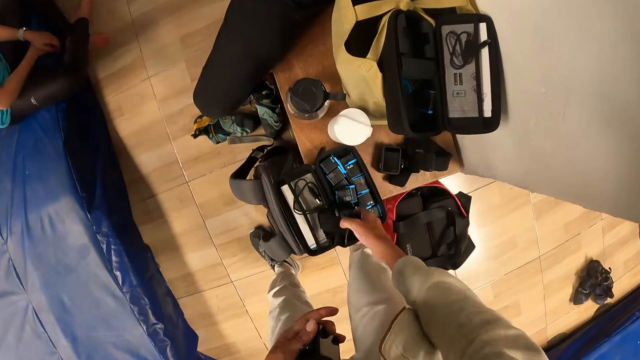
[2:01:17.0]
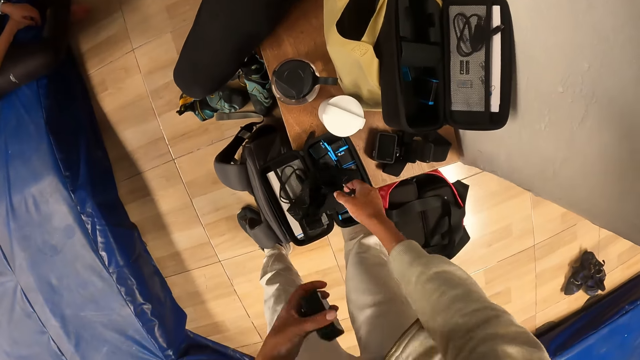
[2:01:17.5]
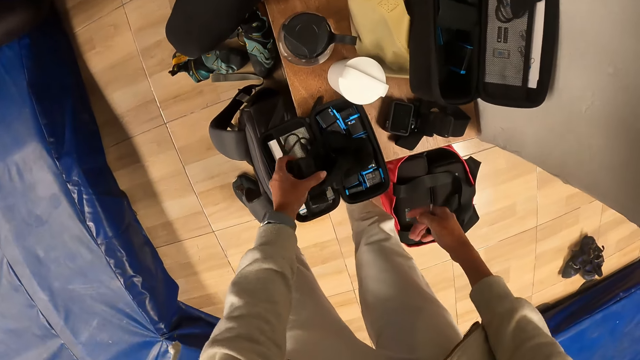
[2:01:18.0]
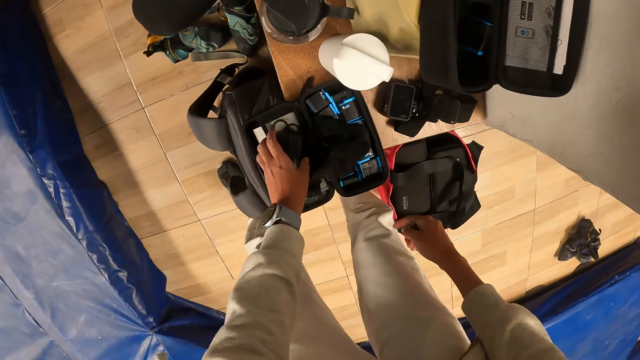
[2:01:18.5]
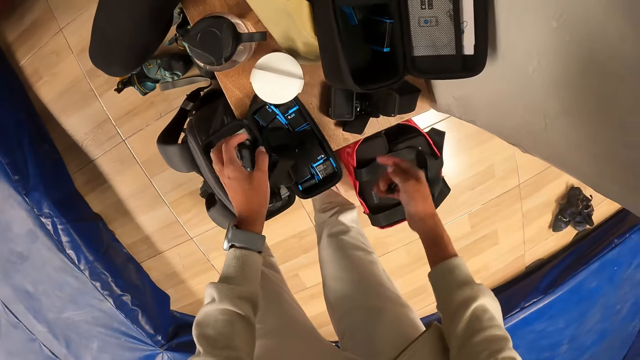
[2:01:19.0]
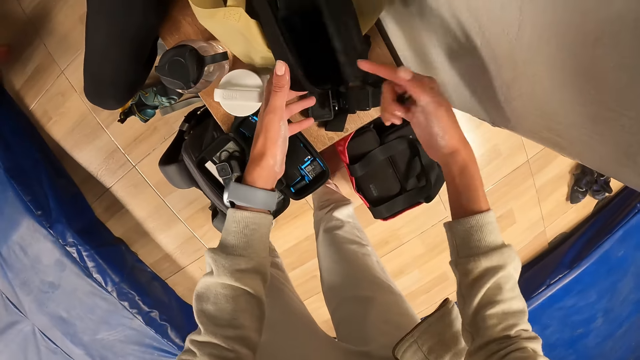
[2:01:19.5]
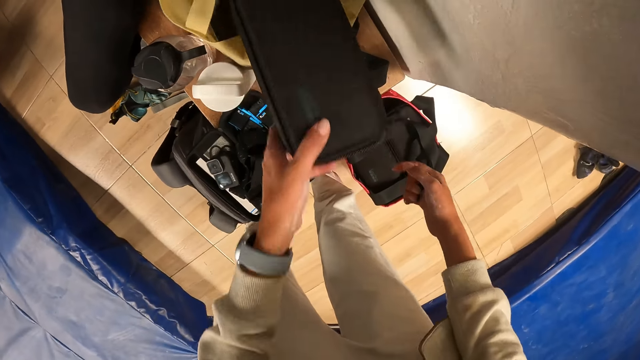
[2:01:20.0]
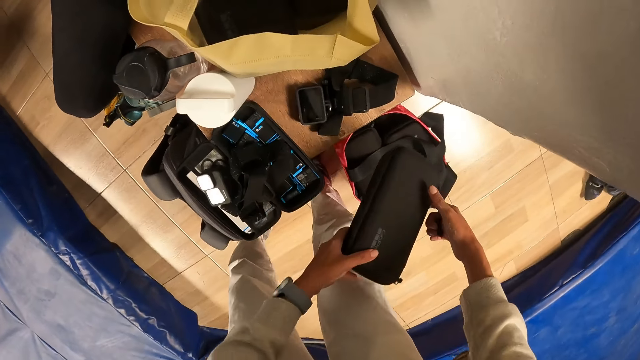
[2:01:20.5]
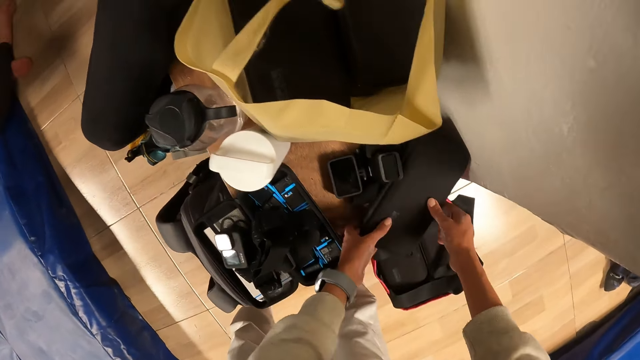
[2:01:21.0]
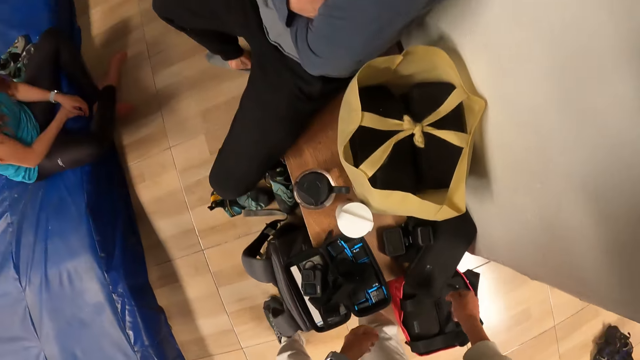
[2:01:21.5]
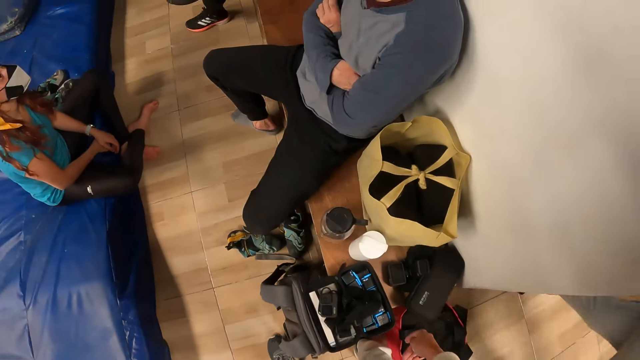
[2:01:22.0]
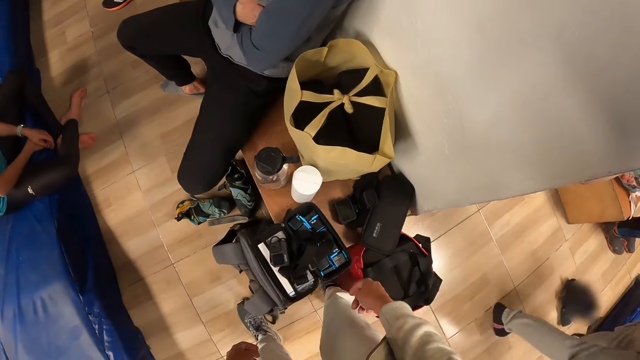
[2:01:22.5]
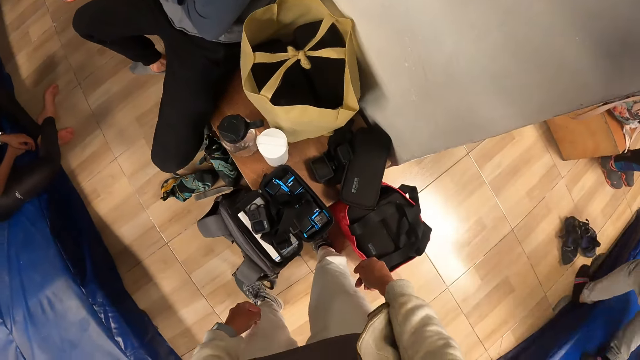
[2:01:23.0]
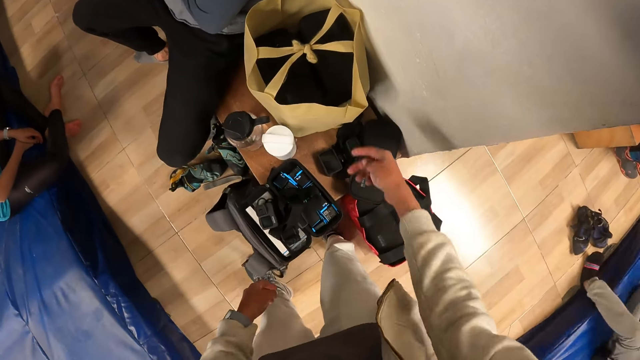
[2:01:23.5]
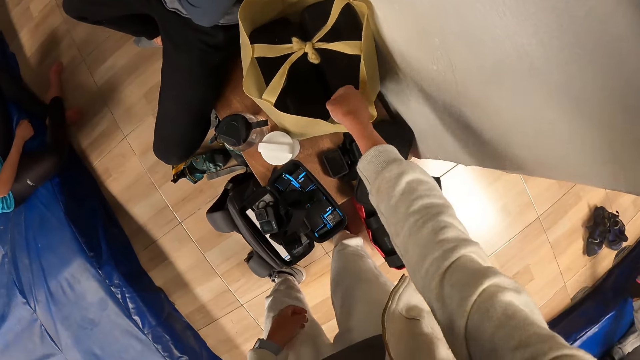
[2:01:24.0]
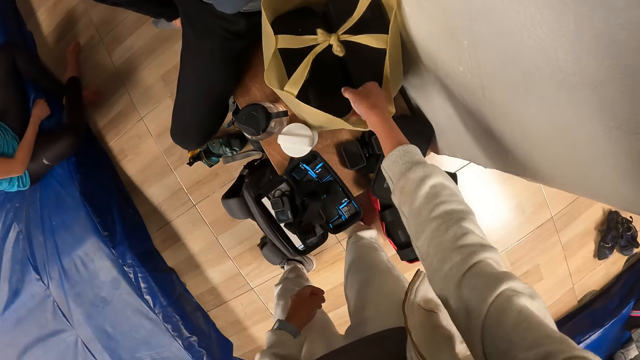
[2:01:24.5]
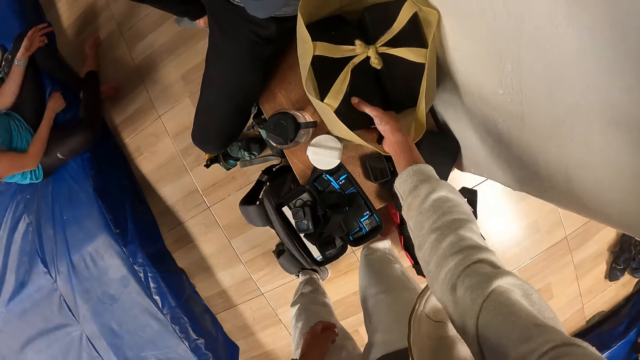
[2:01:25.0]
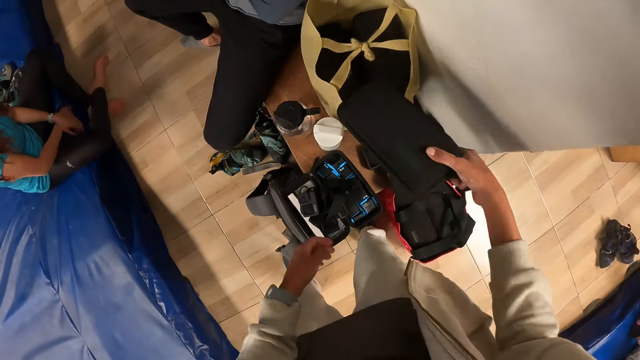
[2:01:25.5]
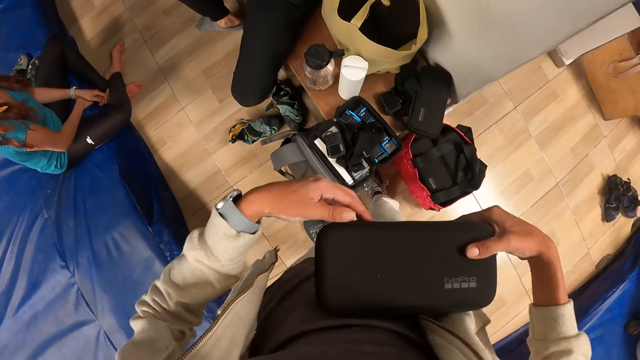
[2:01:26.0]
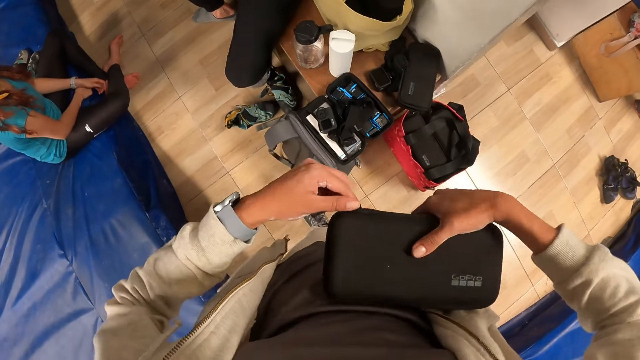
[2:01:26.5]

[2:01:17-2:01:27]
The camera wearer drops the camera band on the purse with his right hand. He drops the camera in his left hand on the purse with his left hand. He closes the purse on the brown bag with both hands. He picks up the purse with his left hand and drops the purse on the shelf or bench with both hands. He picks up a purse from the brown bag with his right hand. He unzips the purse with his left hand.

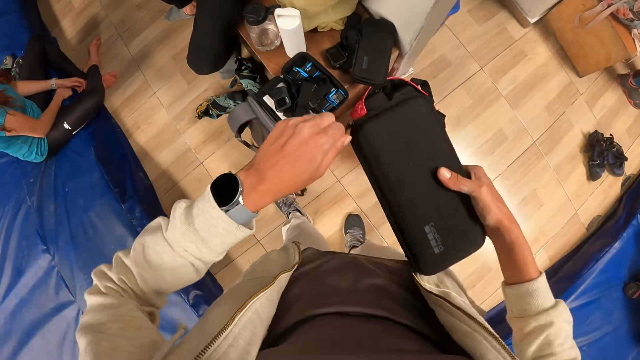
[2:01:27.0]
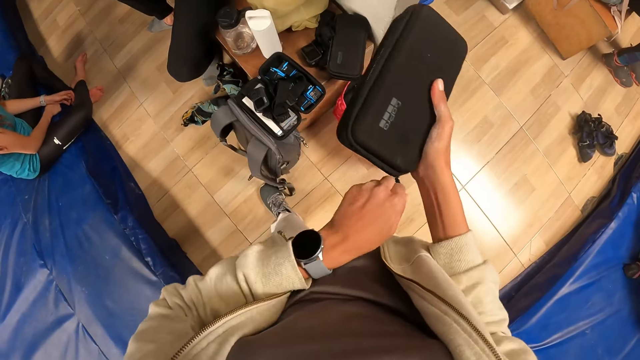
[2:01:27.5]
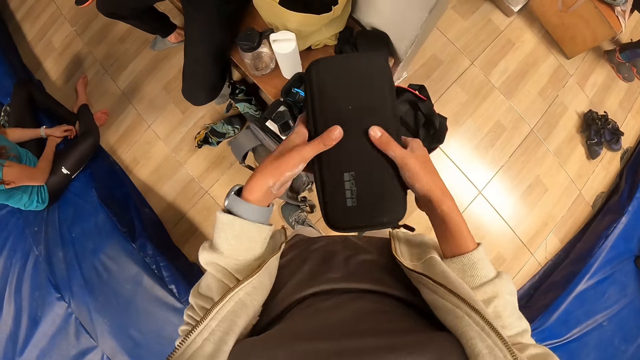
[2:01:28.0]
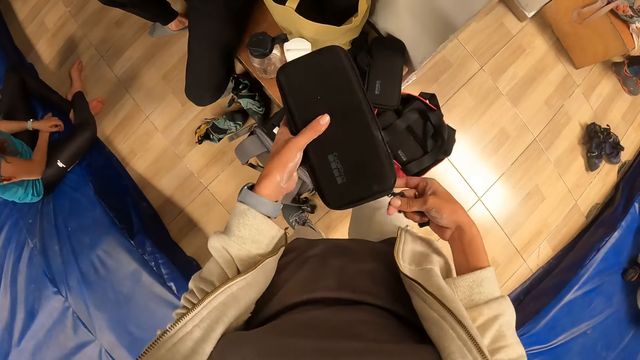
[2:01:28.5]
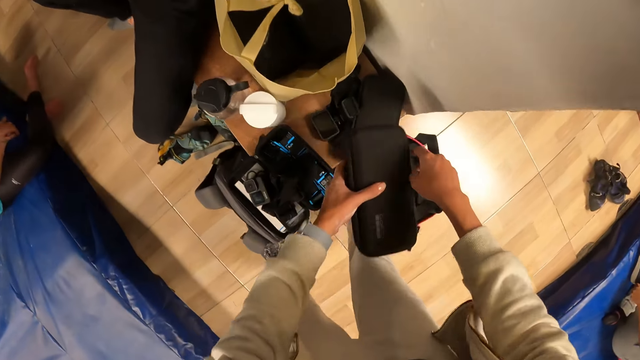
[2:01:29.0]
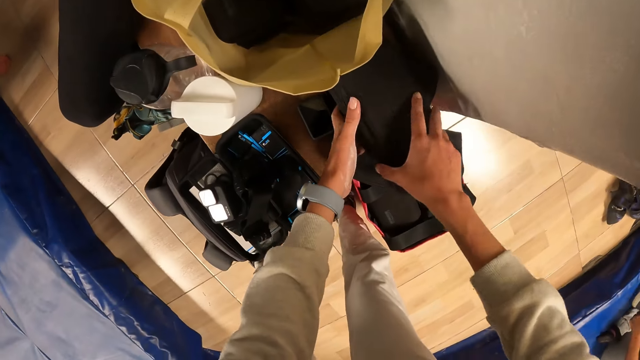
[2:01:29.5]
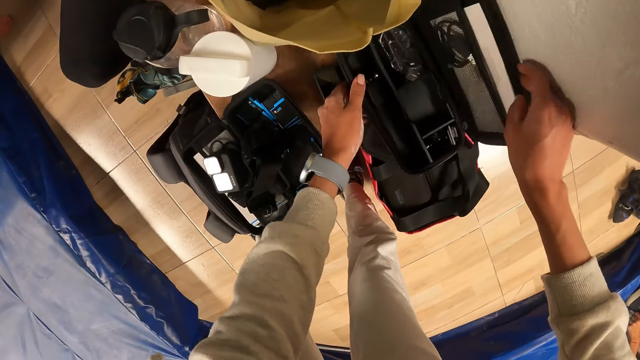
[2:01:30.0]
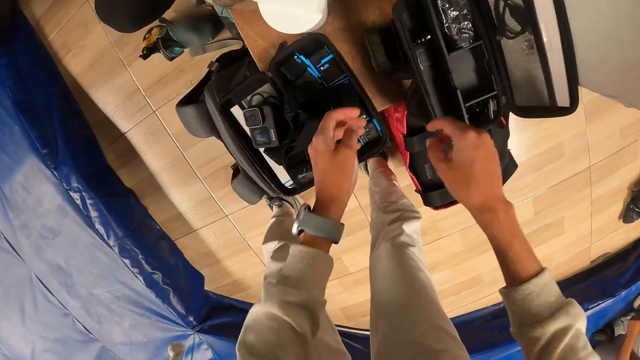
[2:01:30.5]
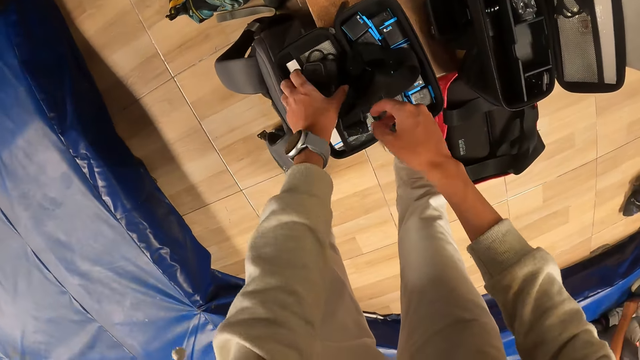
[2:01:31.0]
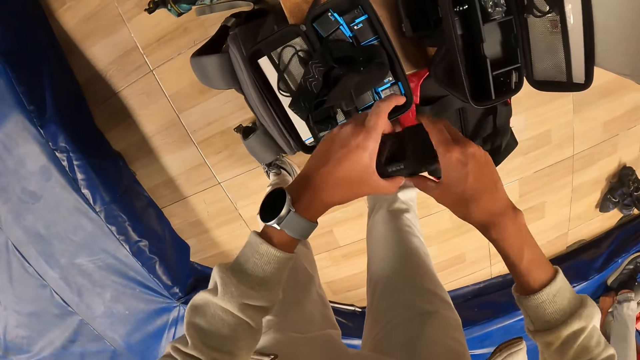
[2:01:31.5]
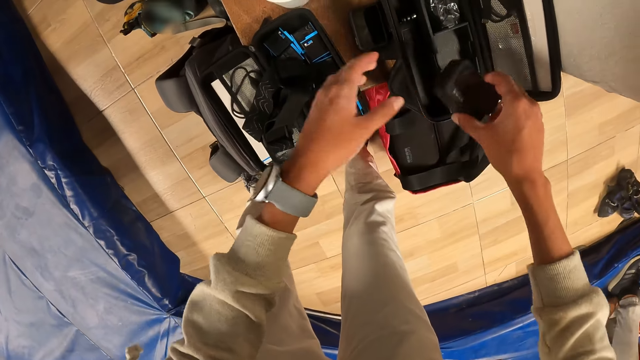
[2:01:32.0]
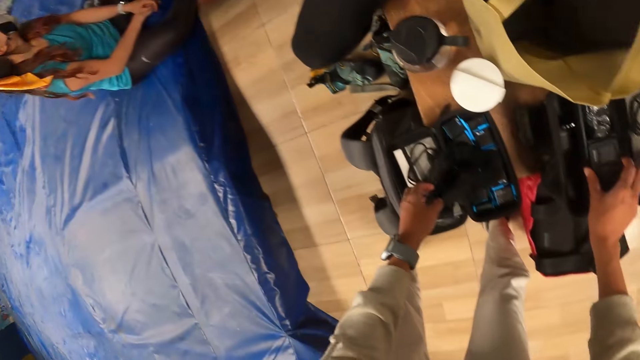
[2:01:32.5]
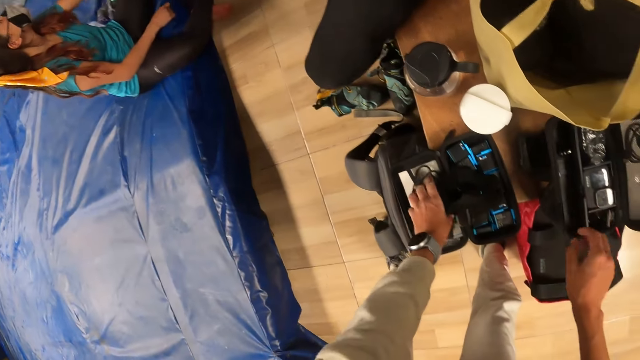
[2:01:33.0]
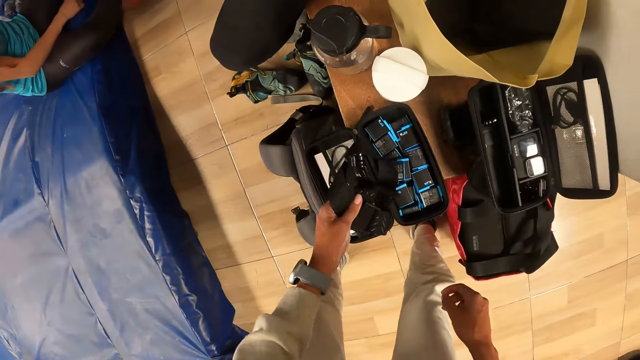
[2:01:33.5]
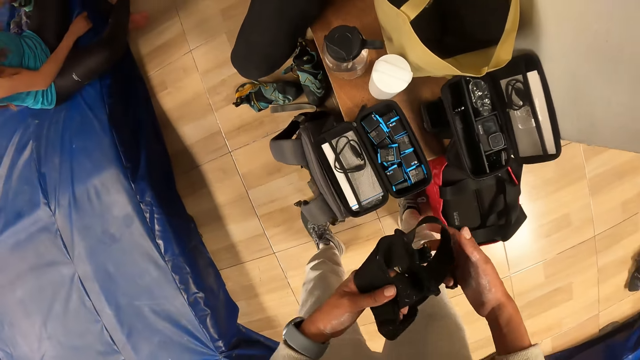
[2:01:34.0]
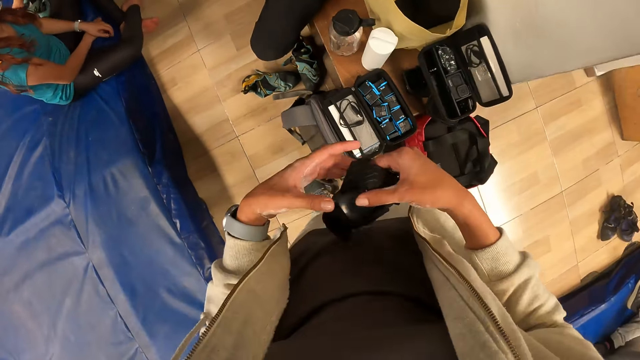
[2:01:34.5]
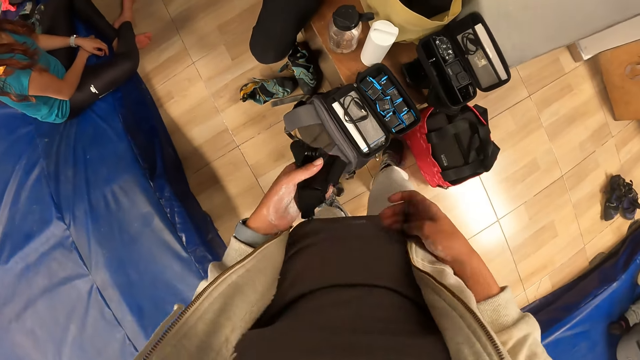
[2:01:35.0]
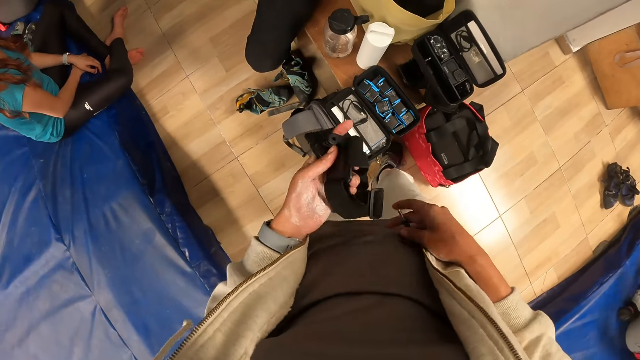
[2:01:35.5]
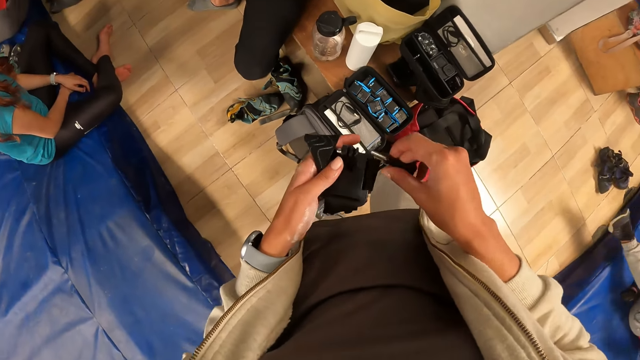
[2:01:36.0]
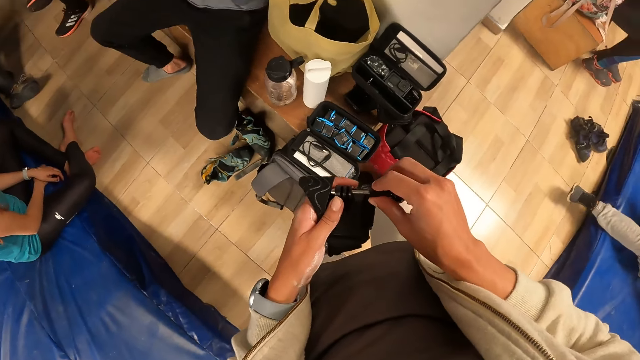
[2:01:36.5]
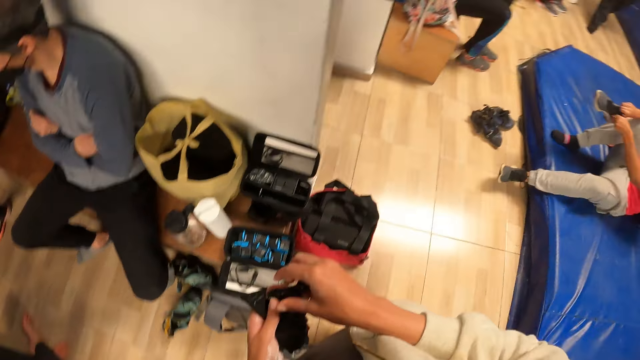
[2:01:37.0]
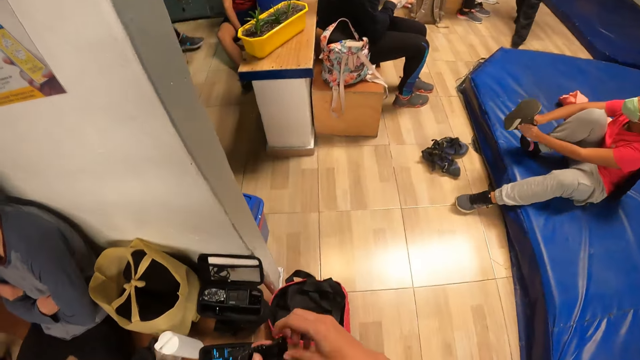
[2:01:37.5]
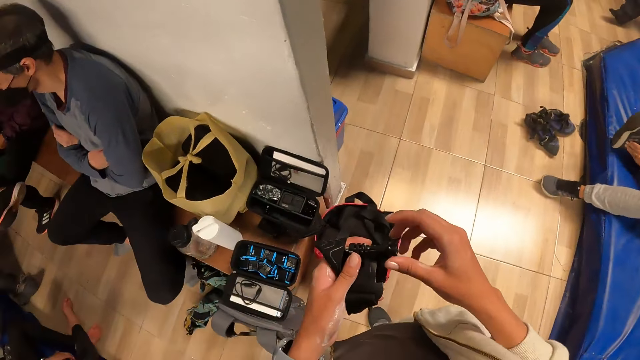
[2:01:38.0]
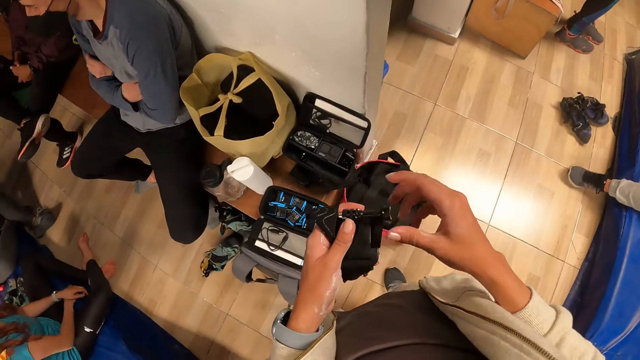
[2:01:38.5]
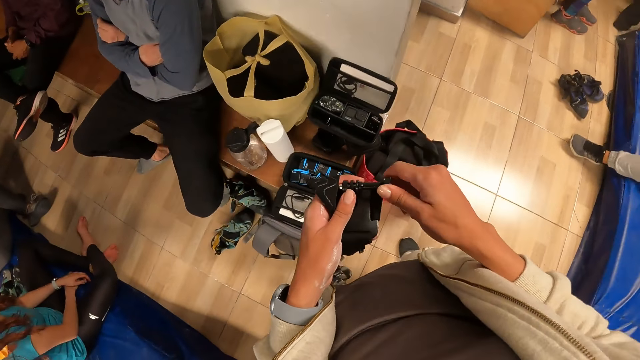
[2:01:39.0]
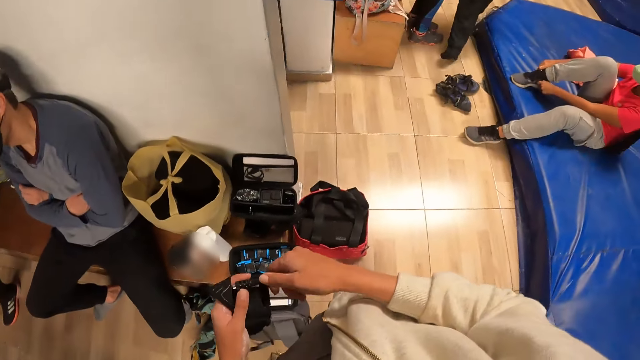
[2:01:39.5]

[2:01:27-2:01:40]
The camera wearer passes the purse in his right hand to his left hand. He drops the purse on the purse on the shelf with both hands. He opens the purse with his right hand. He picks up the camera from the purse with his left hand. He passes the camera from his left hand to his right hand. He drops the camera on the purse with his right hand. He picks up the camera band from the purse with his left hand. He inserts the pin in the camera band with his right hand. He tightens the camera band with the pin in his right hand.
